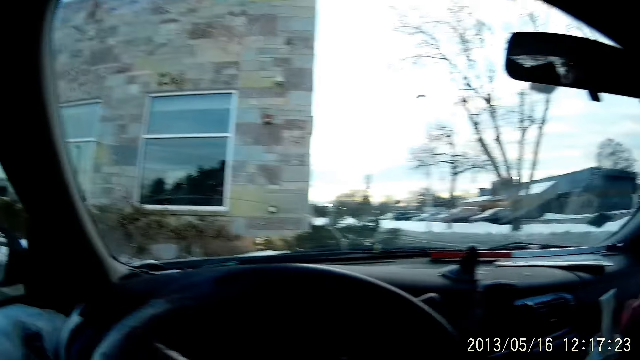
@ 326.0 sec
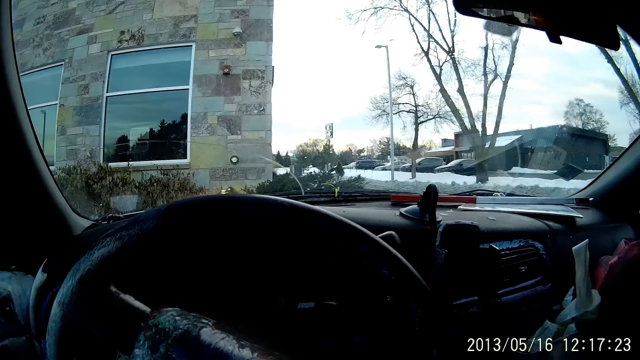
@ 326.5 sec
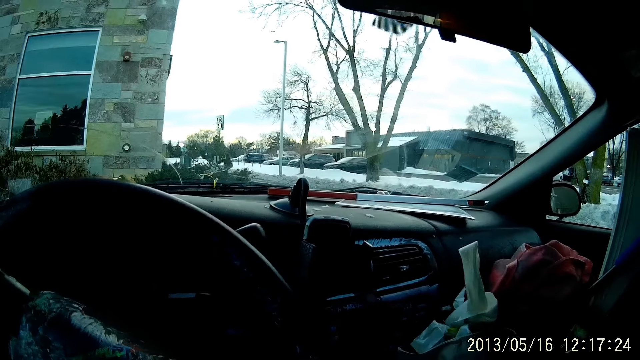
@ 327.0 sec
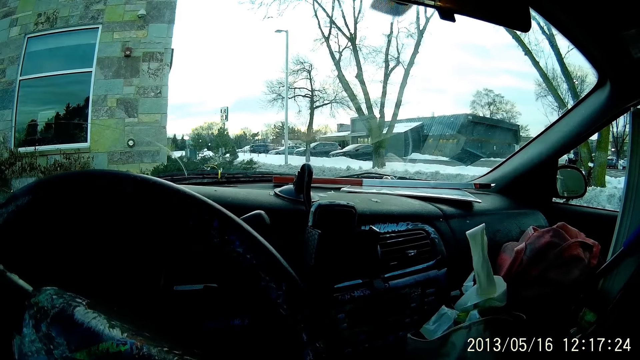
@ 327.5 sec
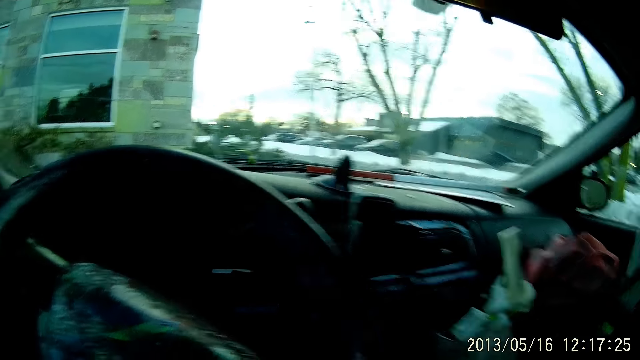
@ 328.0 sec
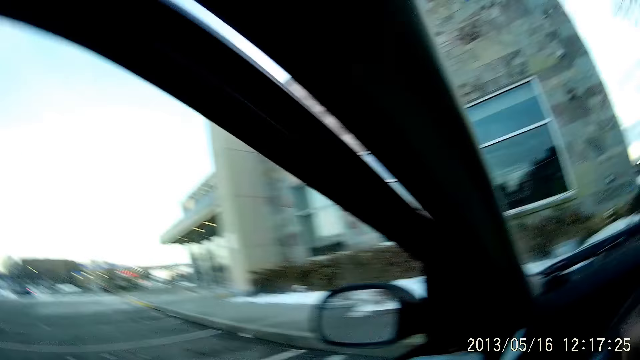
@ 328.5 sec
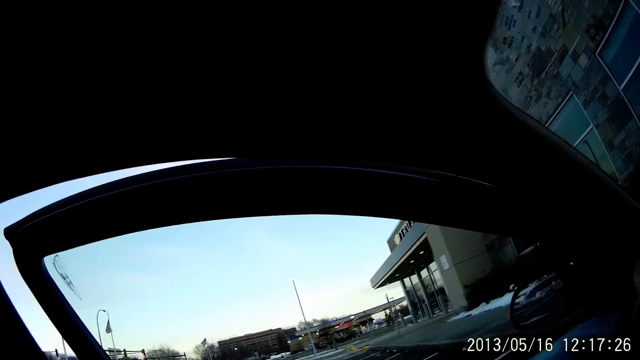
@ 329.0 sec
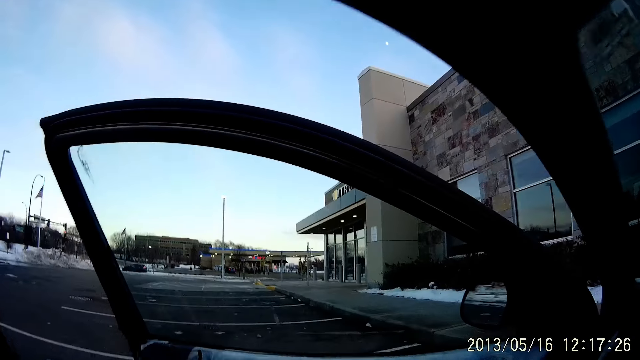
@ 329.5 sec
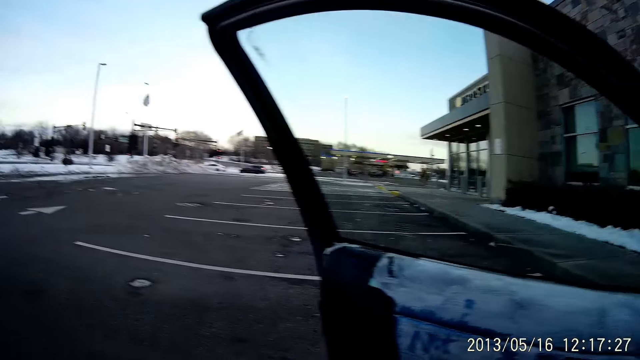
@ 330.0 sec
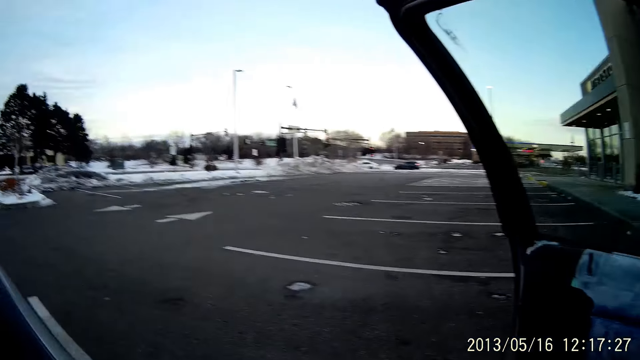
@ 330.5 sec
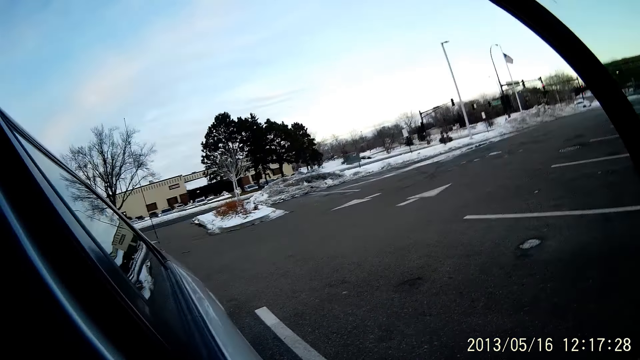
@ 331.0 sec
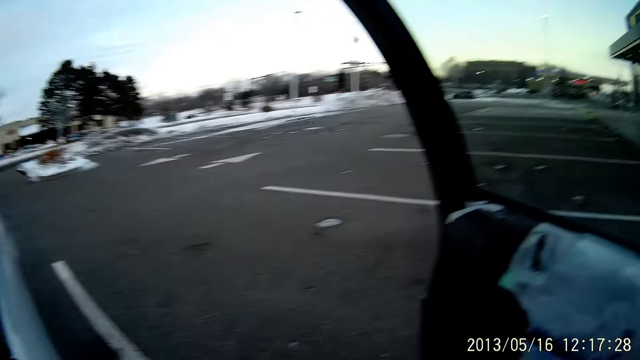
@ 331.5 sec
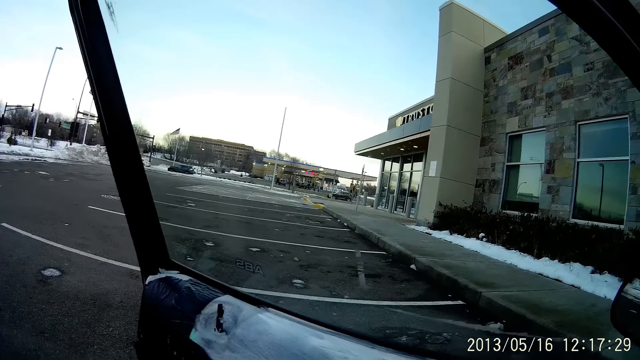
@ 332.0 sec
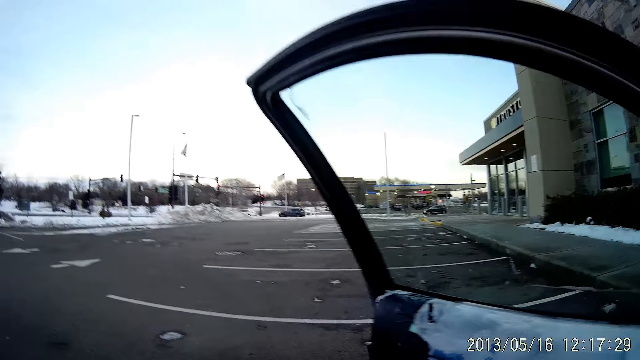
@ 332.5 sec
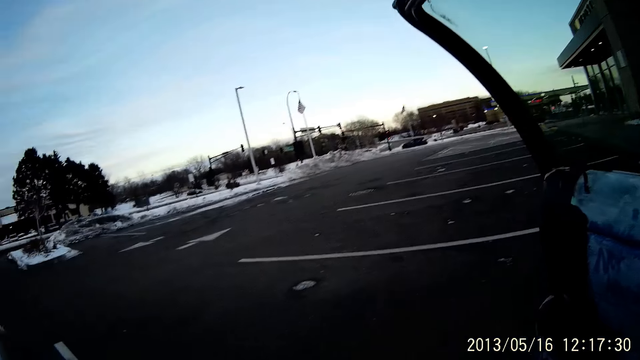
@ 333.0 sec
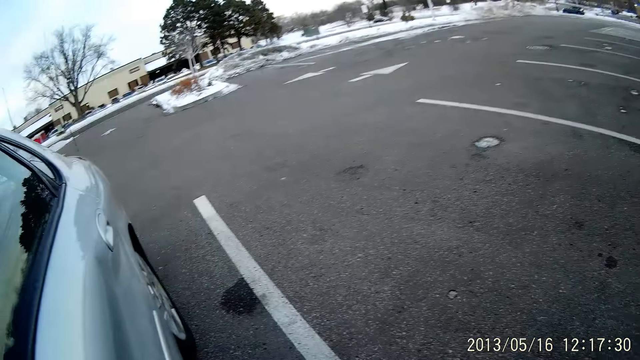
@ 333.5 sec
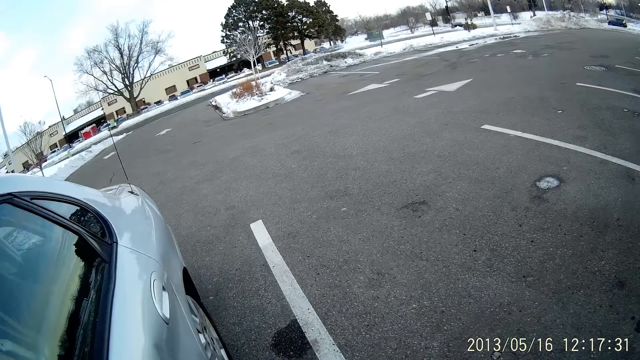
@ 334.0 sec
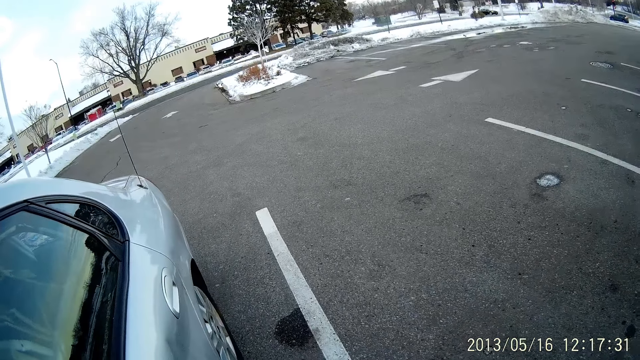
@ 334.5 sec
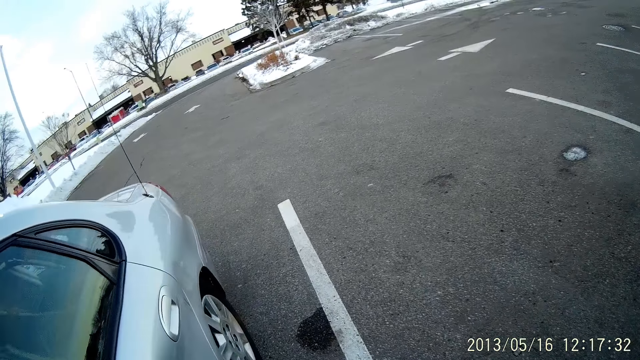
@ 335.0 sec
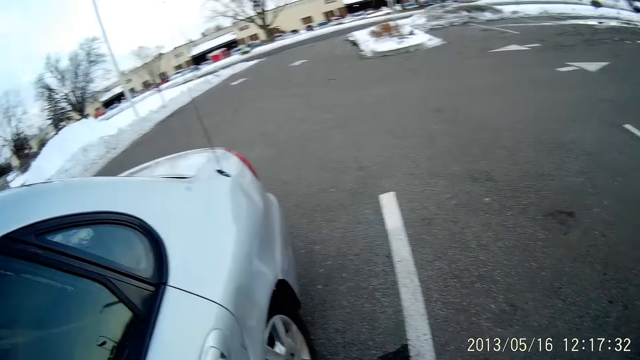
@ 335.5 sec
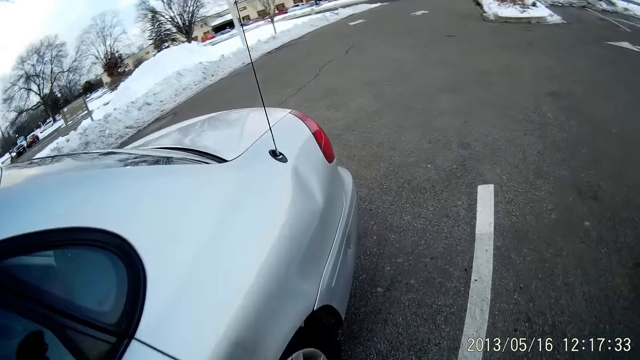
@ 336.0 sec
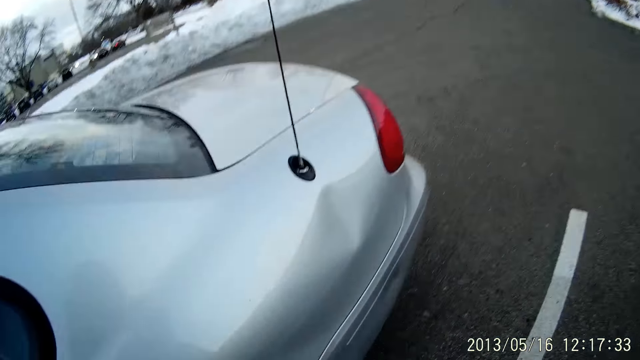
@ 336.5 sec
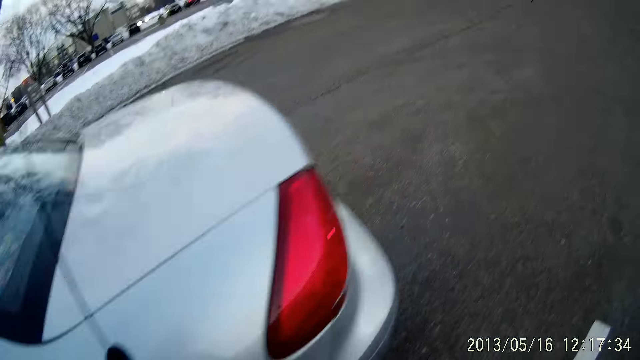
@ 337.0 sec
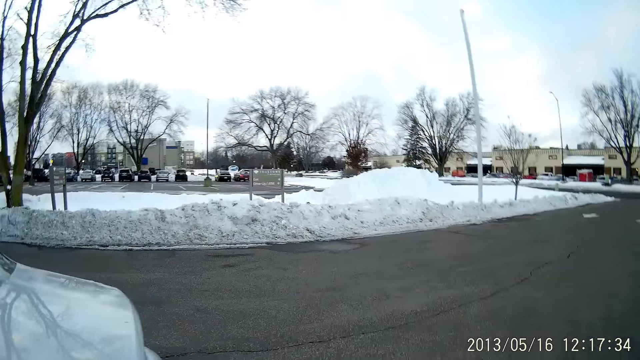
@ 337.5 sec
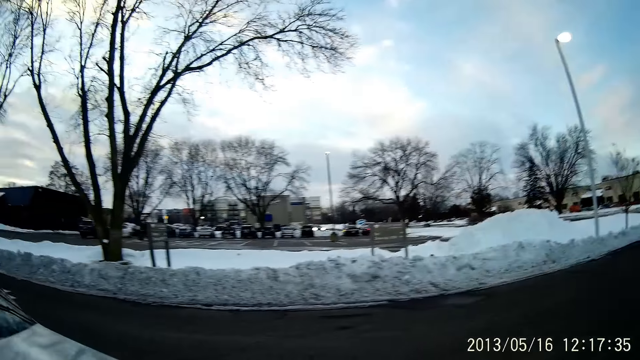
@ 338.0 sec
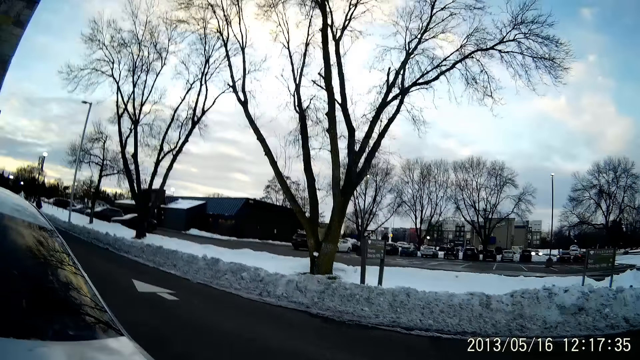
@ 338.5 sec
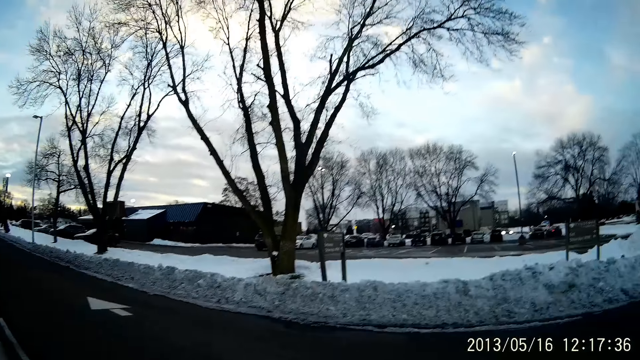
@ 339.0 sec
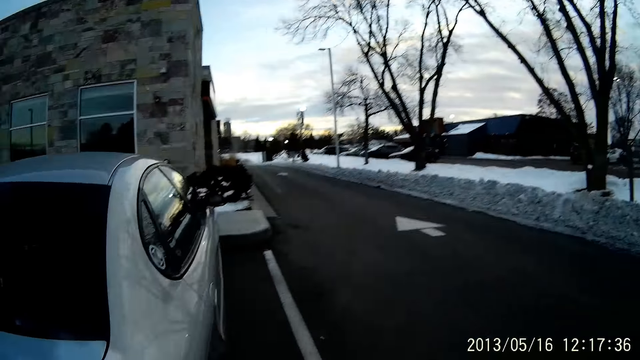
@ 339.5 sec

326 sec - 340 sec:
The camera wearer opens the driver's front door with her left hand. She alights from the car to the road. She looks around and walks around.

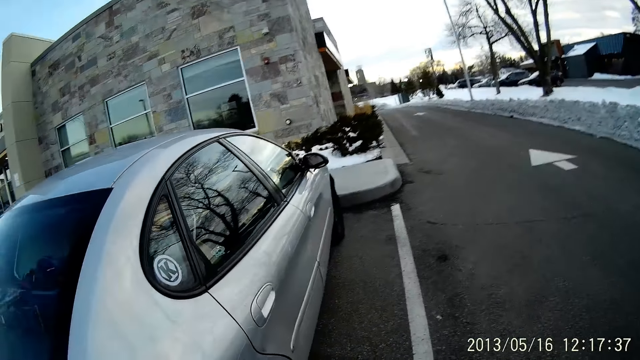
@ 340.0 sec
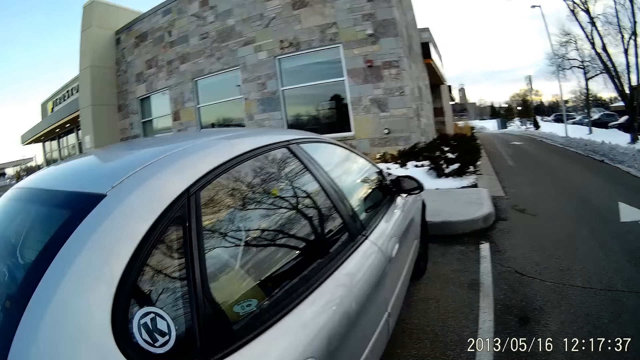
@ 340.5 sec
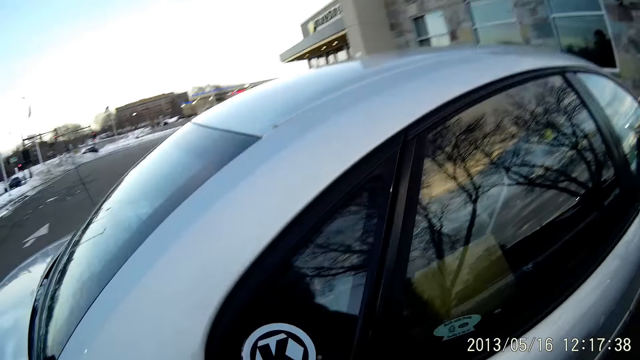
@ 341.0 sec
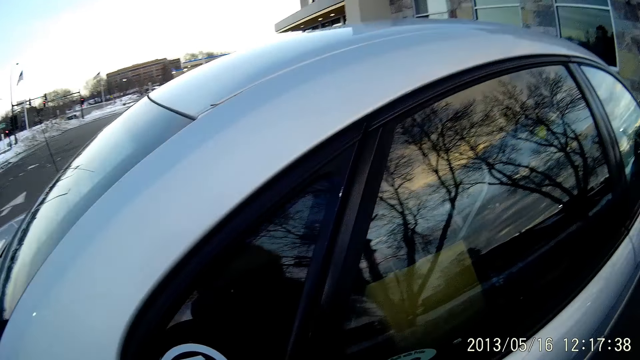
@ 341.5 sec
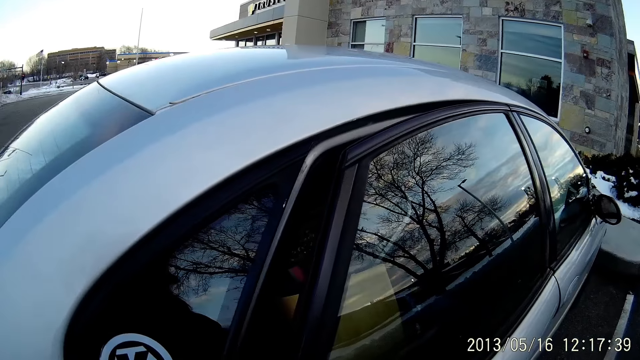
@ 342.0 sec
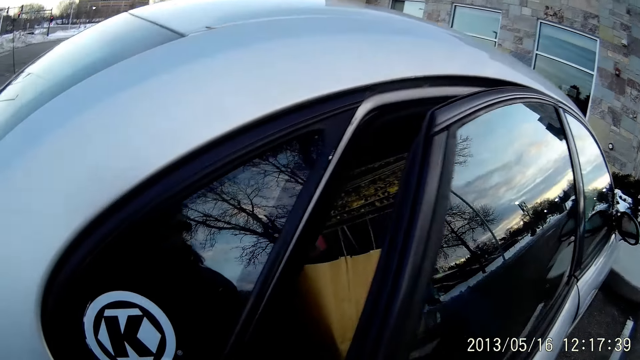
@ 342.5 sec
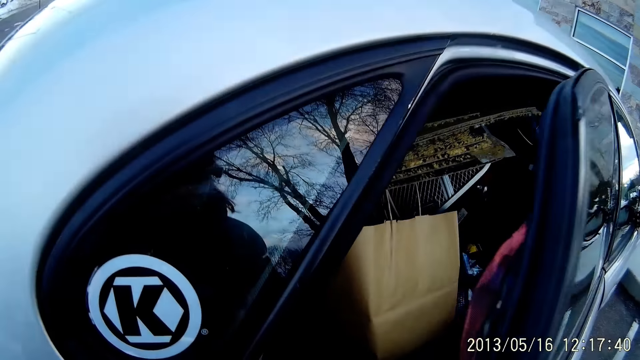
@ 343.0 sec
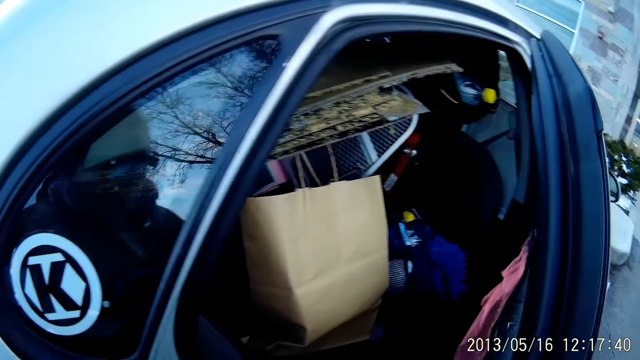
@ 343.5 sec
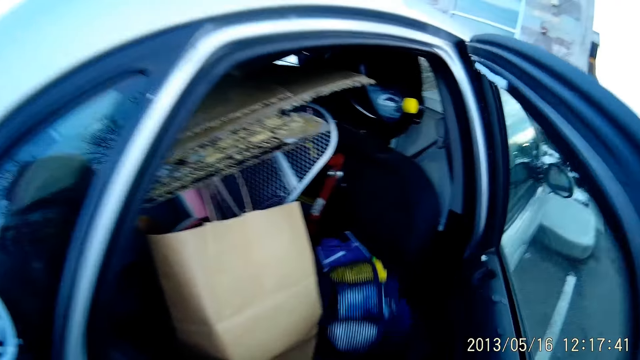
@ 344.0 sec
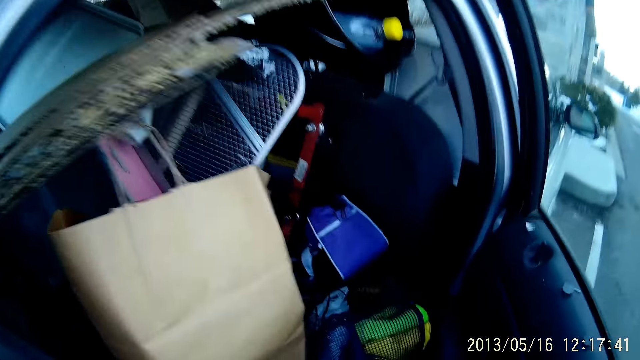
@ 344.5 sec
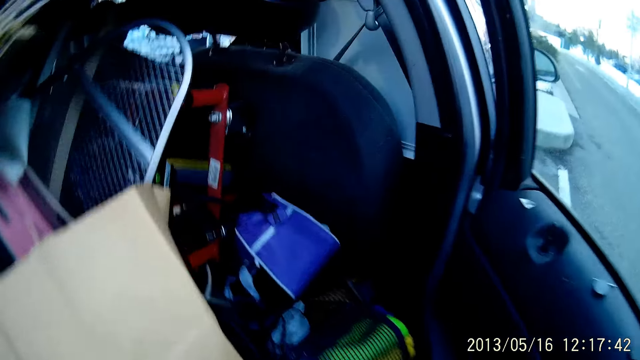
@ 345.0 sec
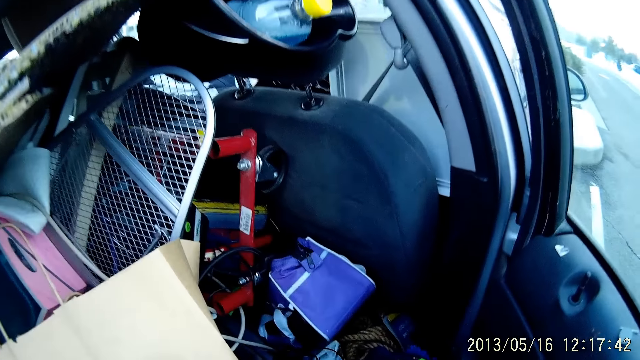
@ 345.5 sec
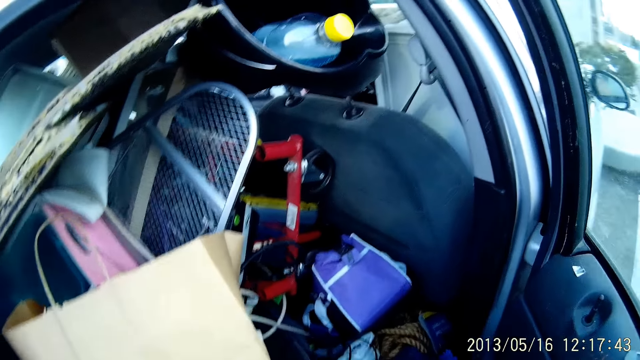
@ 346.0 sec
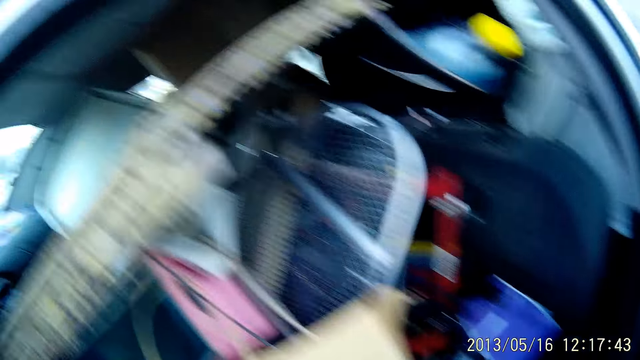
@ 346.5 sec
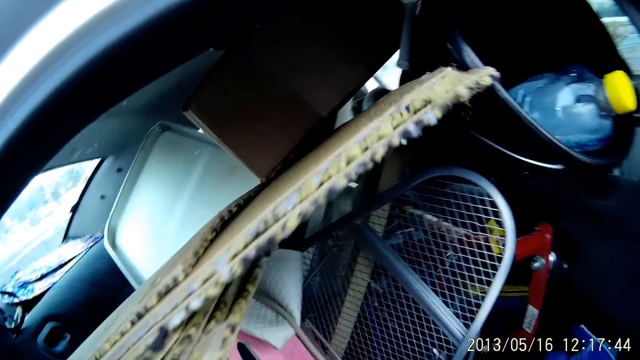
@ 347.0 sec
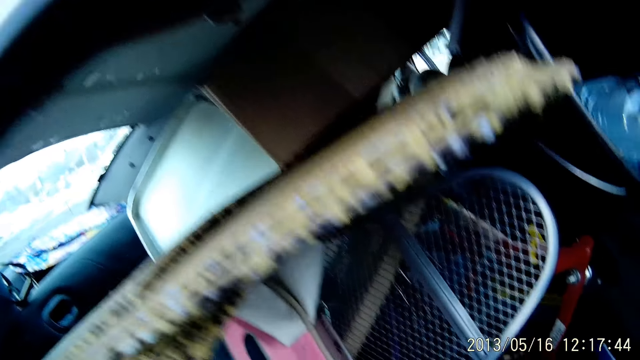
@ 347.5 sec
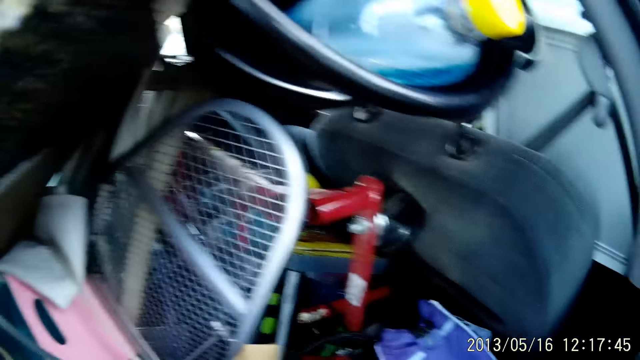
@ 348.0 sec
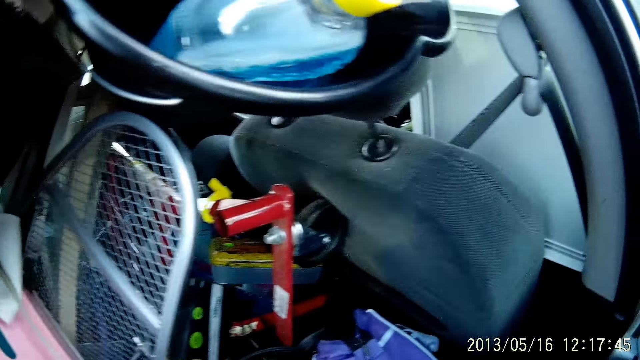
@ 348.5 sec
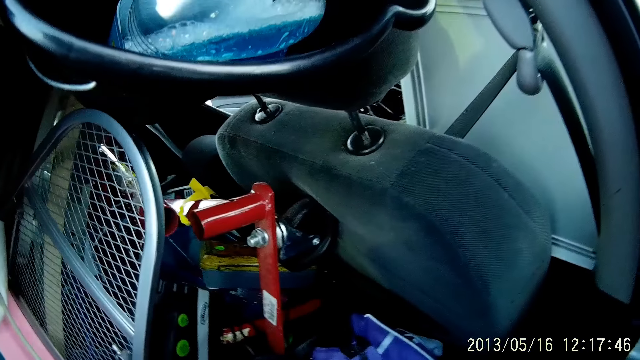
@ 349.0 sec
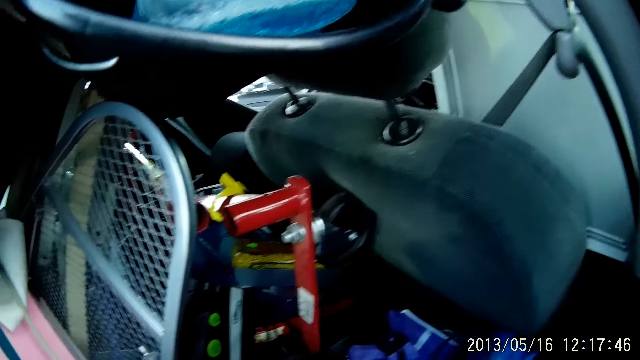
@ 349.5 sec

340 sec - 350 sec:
The camera wearer opens the right rear door of the car with her right hand. She looks inside the car.
